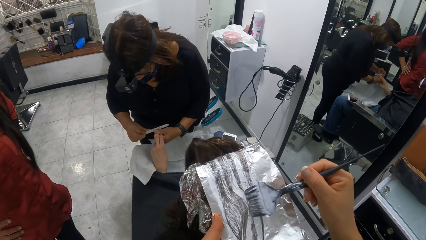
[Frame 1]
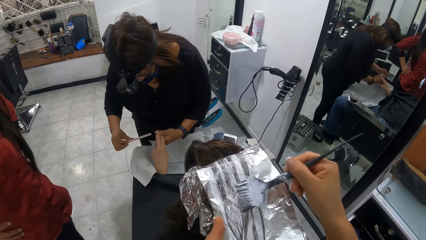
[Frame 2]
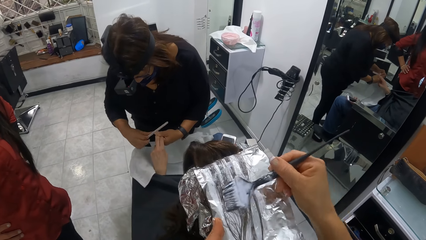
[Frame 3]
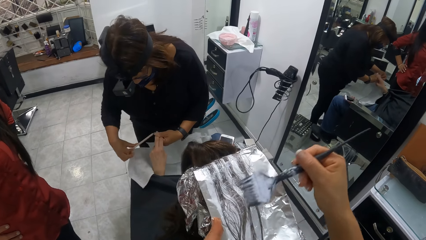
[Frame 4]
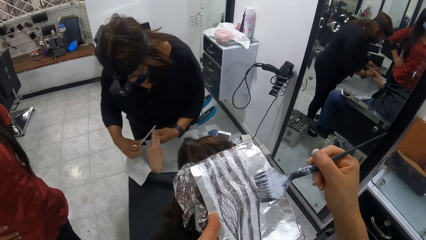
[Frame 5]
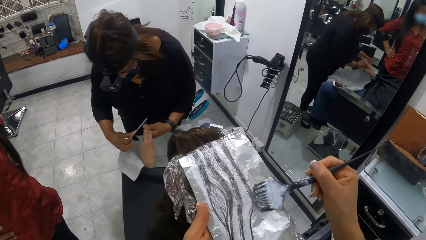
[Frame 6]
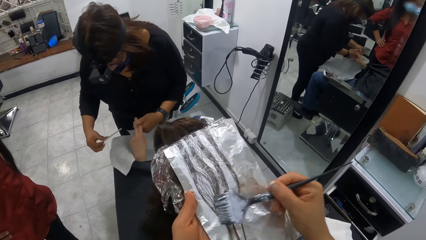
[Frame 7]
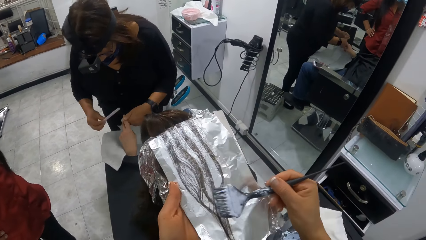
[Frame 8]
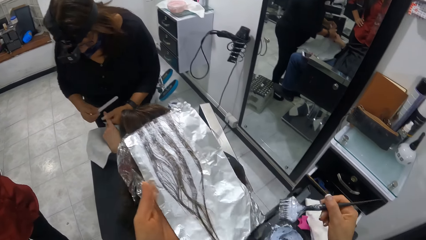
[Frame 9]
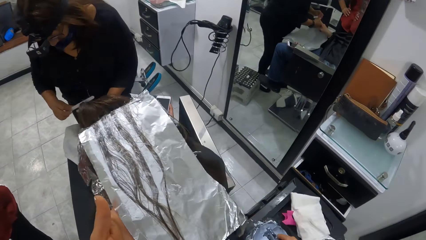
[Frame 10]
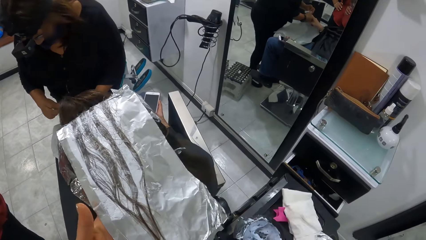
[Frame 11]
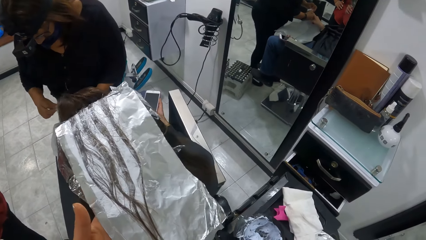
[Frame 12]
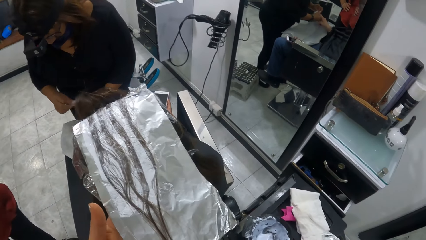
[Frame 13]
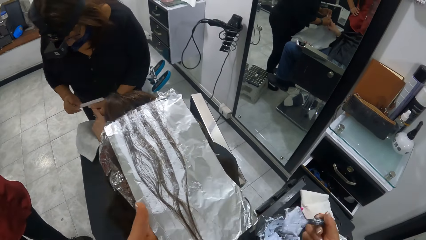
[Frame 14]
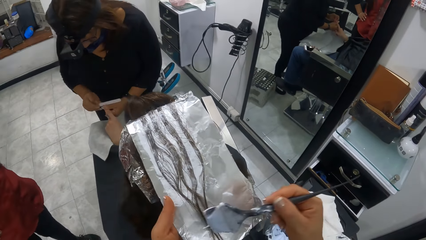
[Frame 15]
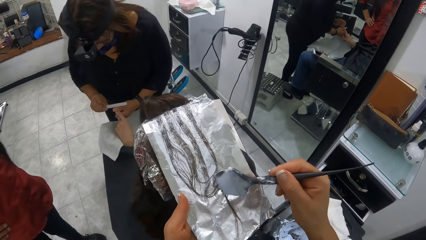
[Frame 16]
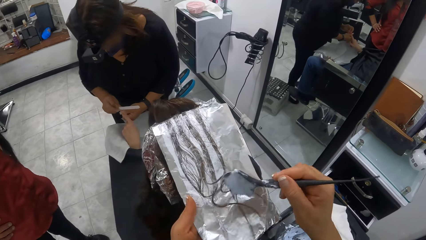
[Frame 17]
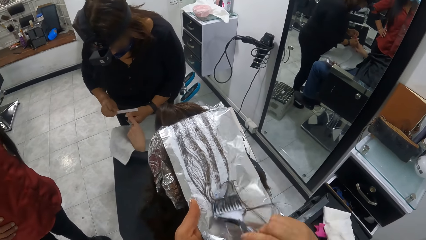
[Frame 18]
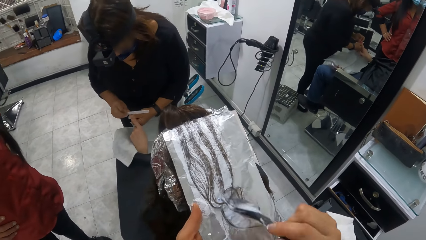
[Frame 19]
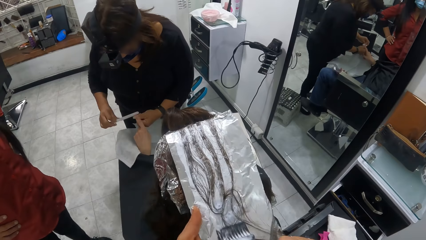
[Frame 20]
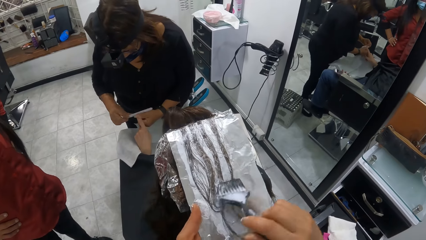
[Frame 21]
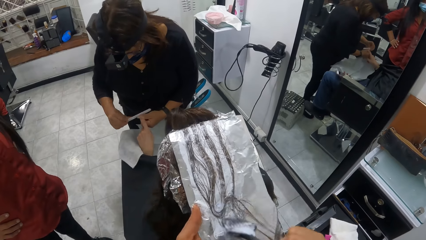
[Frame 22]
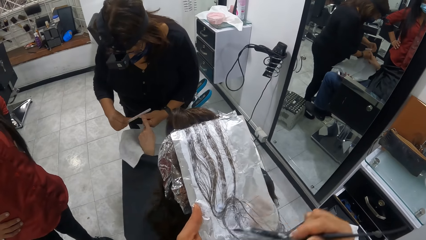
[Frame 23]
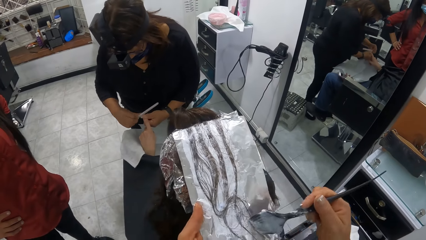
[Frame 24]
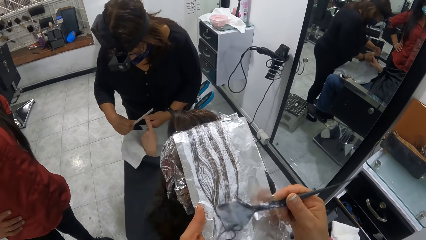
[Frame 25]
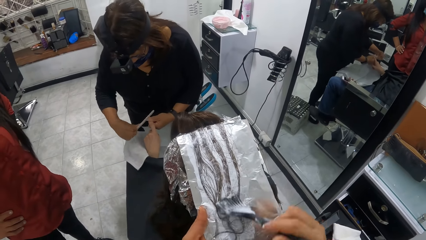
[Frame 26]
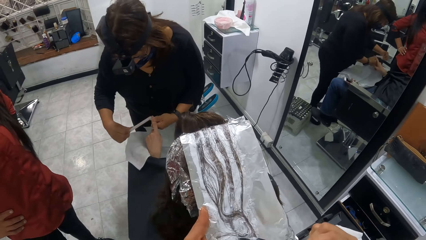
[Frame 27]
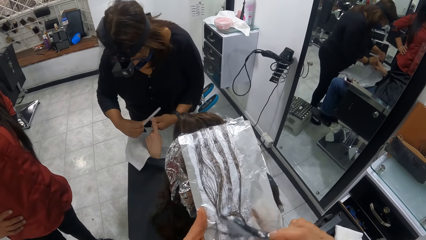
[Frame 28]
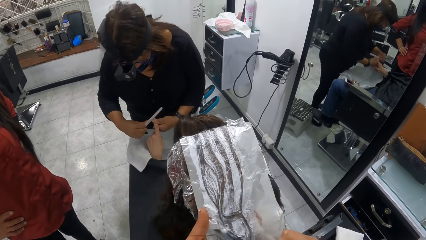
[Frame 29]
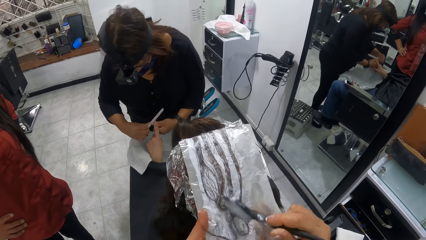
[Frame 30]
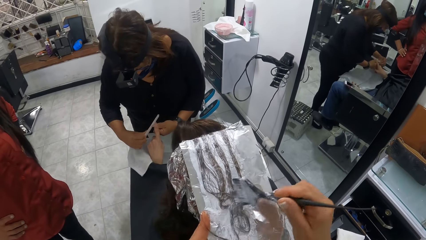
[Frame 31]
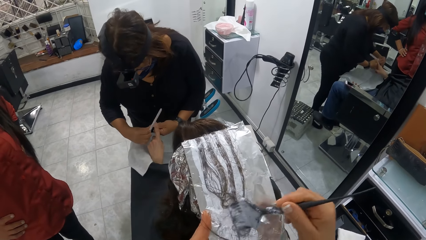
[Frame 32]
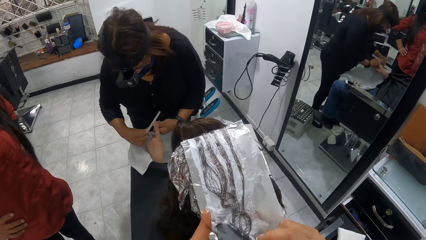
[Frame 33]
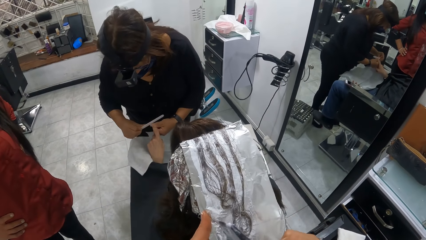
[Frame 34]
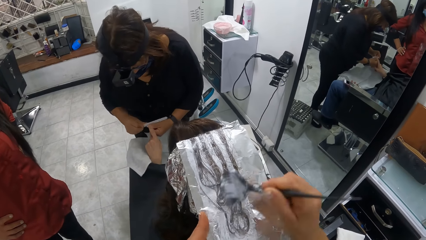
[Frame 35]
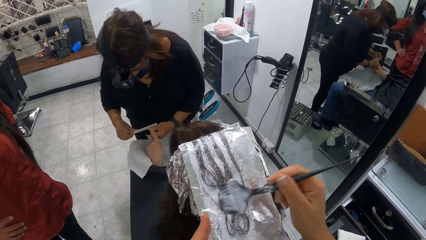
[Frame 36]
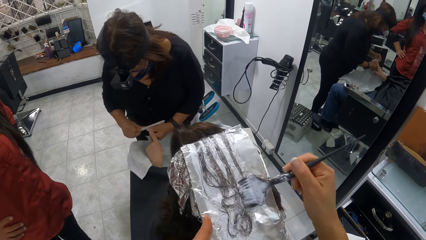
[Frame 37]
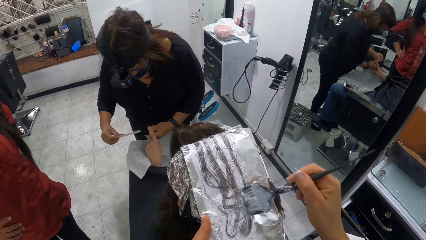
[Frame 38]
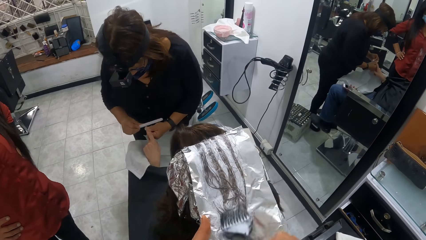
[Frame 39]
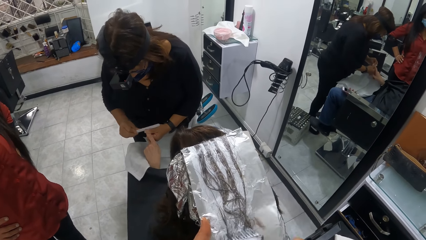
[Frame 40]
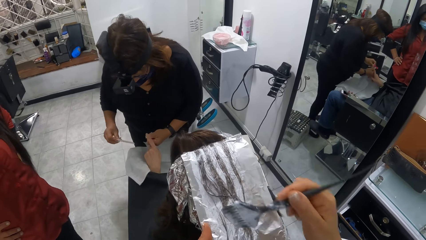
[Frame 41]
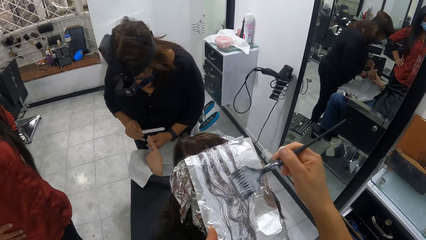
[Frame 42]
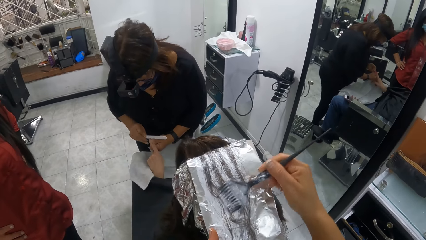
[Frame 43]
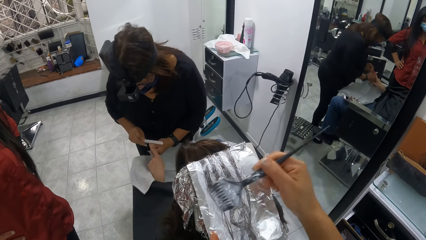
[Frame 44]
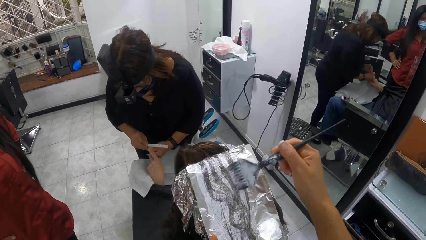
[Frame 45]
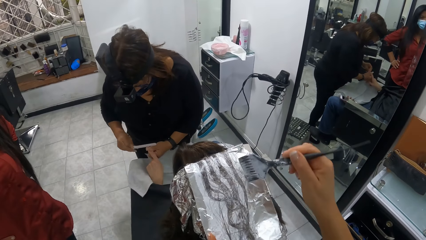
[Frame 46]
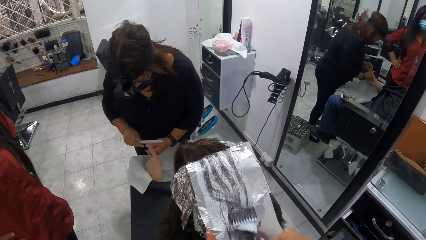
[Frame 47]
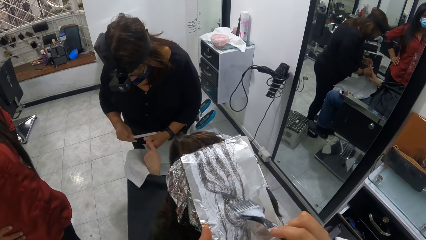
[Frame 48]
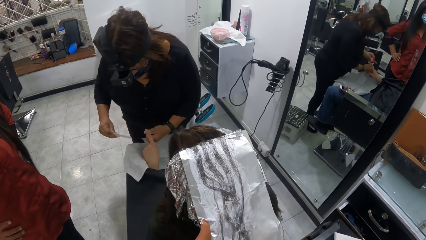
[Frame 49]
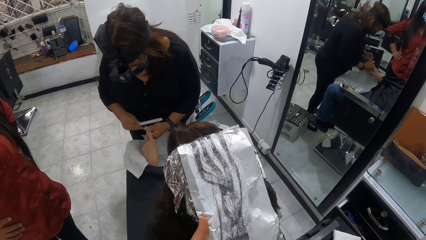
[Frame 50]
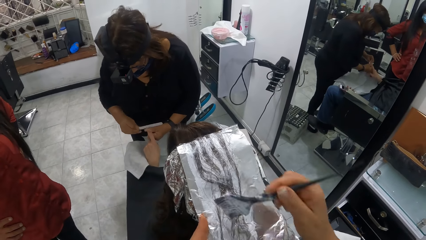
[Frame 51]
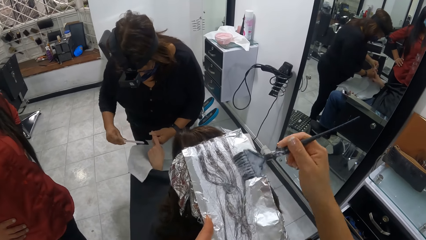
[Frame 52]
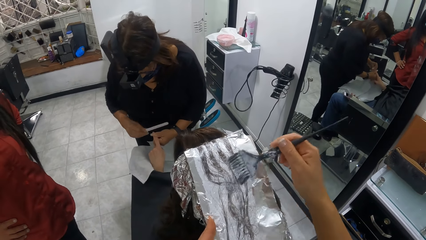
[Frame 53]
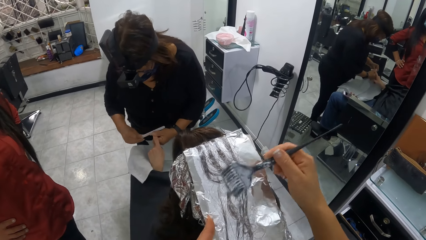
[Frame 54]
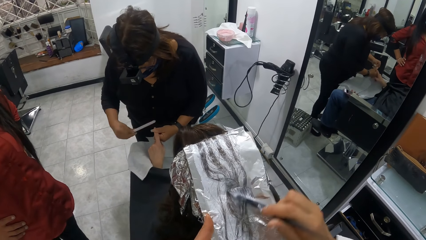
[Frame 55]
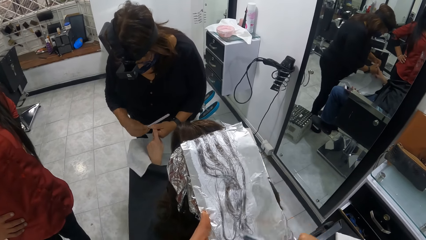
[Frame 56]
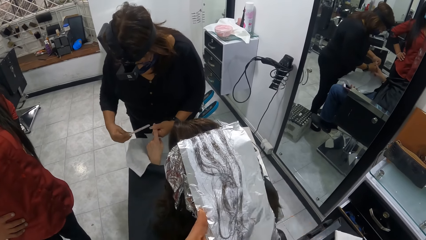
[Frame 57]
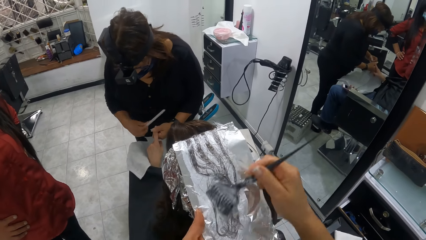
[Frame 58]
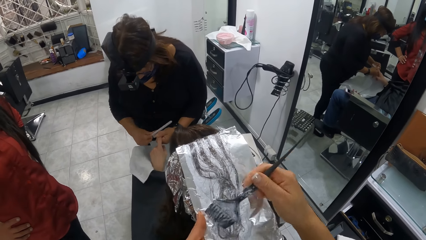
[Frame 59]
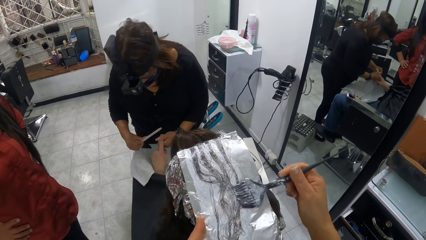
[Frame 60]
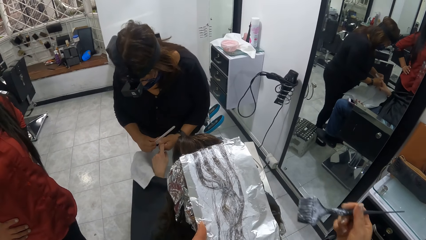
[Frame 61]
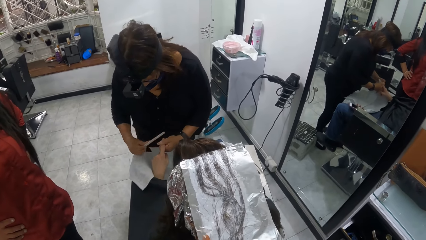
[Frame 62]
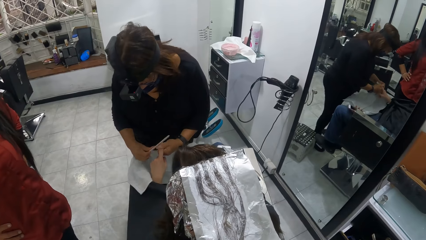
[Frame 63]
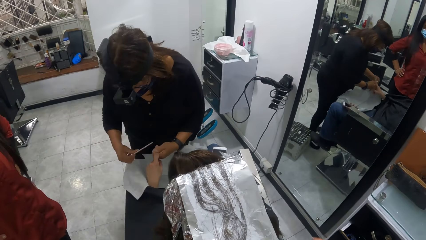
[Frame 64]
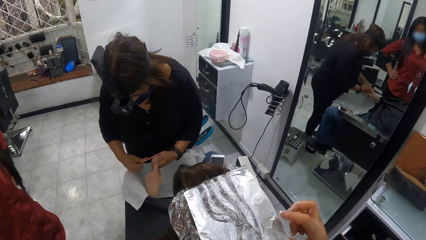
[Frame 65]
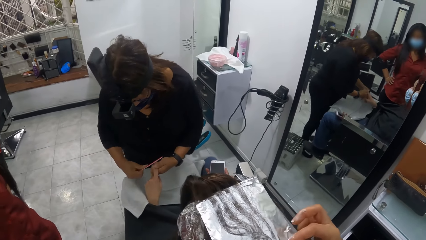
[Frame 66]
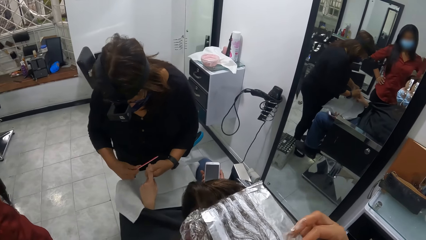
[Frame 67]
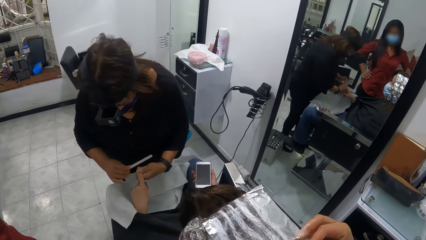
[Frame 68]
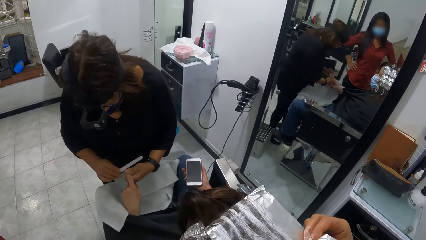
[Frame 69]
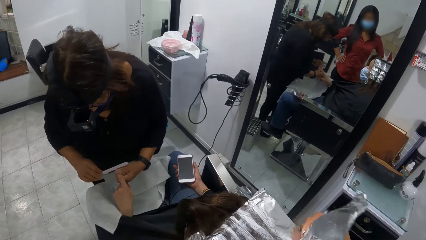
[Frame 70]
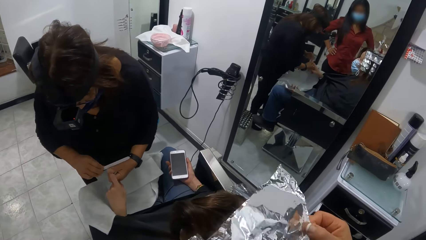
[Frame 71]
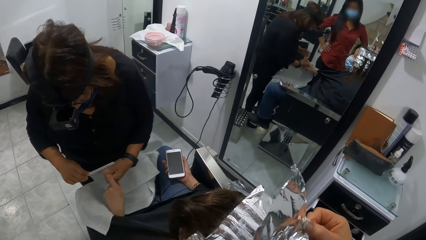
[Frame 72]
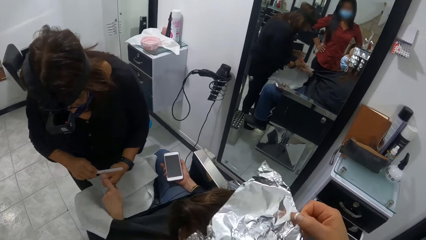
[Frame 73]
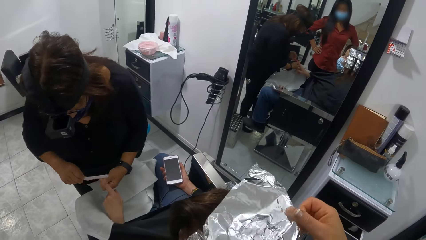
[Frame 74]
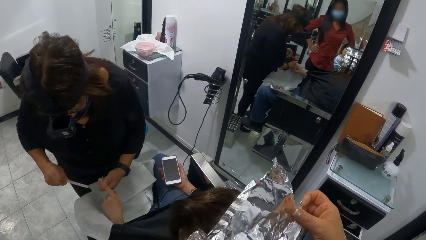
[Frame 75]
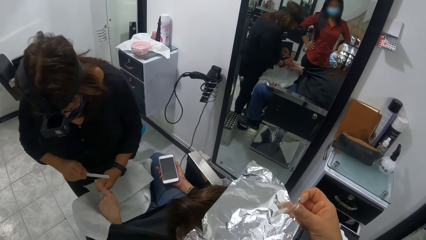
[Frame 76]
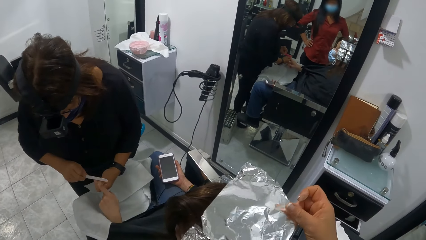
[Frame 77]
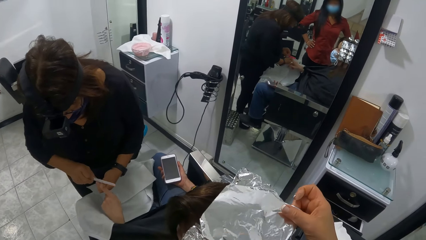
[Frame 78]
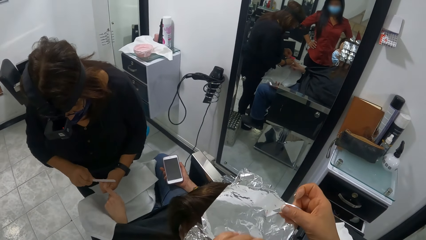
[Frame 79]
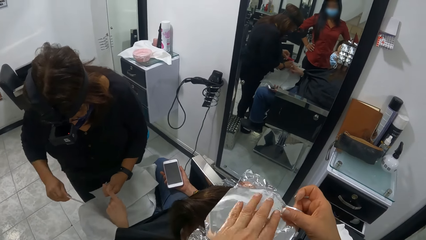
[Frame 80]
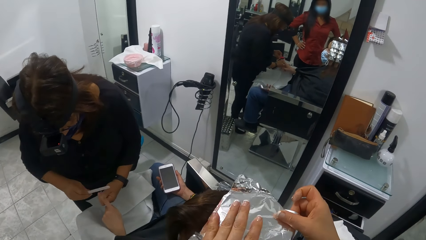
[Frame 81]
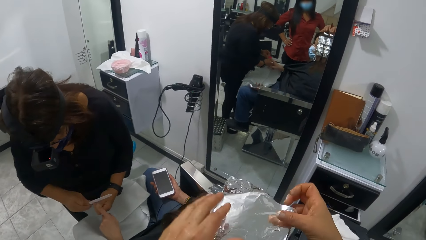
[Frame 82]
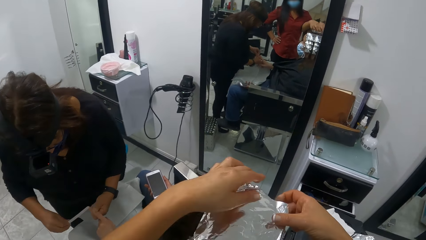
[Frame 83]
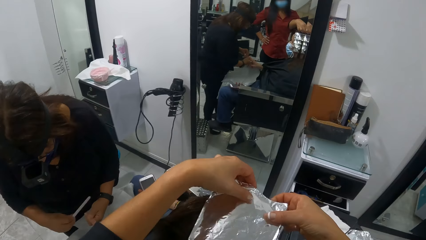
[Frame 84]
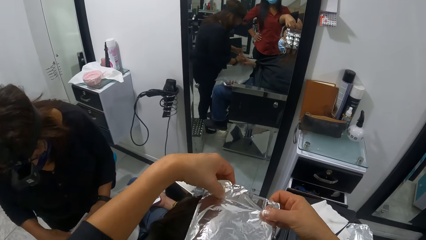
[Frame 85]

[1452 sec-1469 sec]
The camera wearer moves the brush down. She dips the brush in her right hand into the jar of dye on the tray. She scoops the dye. She brushes the hair on the aluminum foil on the woman's head with the dye brush in her right hand. She moves the brush down. She folds up the aluminum foil on the woman's head with both hands. She lifts up the foil. She presses the foil. She lifts her hand up.
